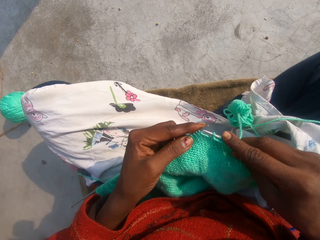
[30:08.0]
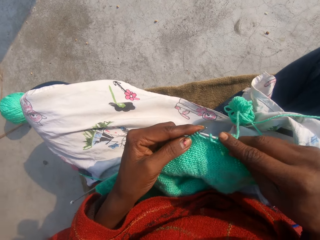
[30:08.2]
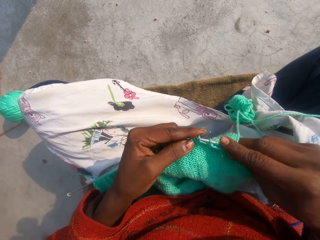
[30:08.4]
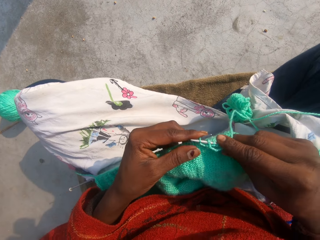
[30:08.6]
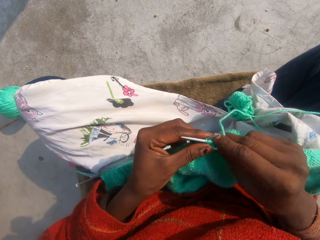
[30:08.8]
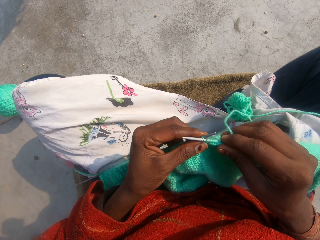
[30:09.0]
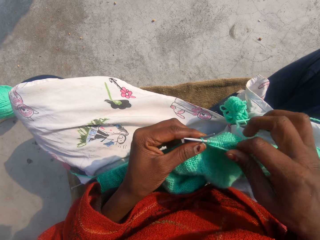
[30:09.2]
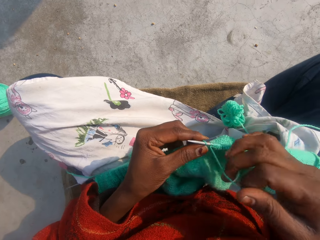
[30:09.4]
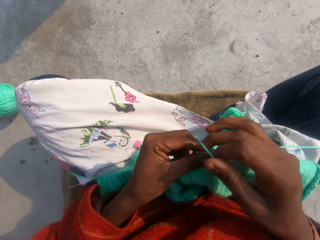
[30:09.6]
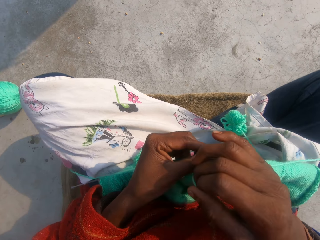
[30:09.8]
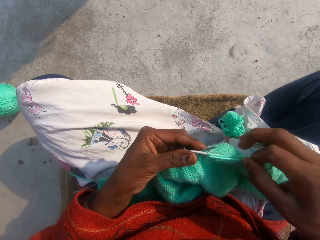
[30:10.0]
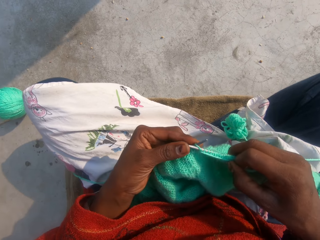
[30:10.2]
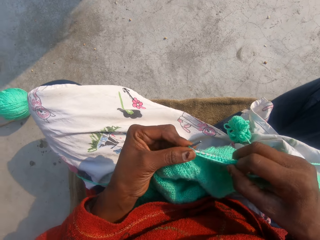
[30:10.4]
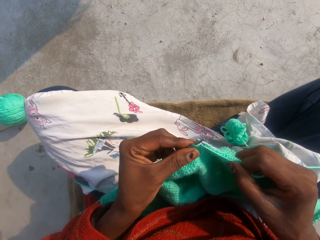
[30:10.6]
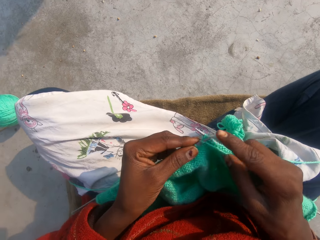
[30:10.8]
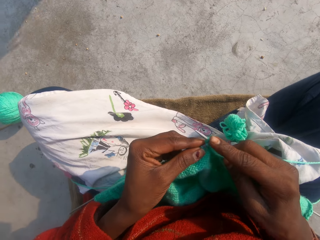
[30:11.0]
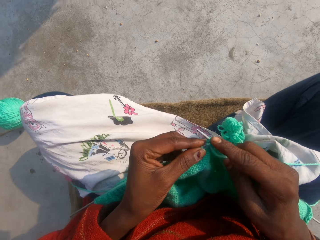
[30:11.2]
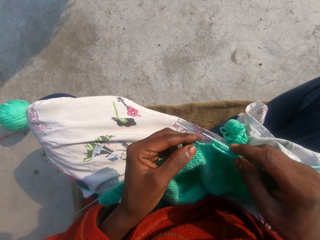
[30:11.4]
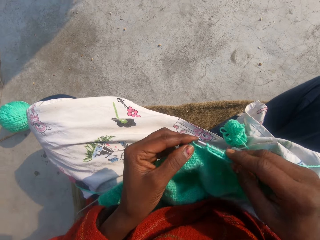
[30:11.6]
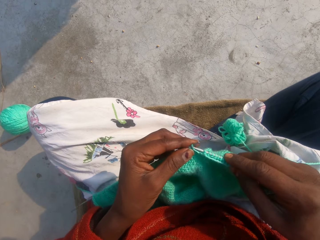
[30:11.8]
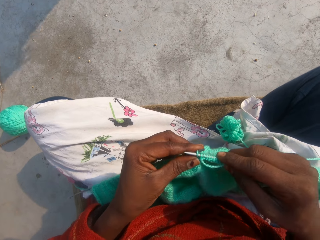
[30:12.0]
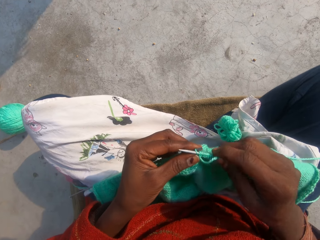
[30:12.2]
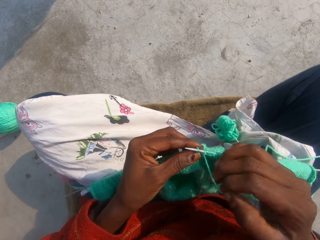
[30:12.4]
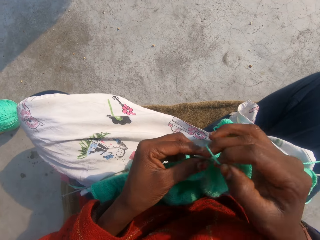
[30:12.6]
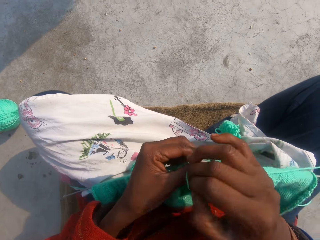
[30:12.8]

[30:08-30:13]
The camera wearer knits something with the yarn.

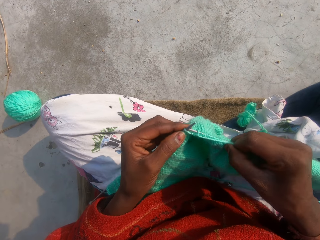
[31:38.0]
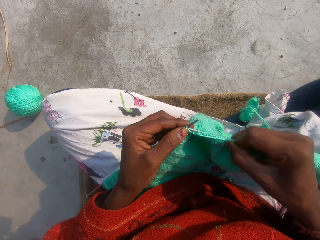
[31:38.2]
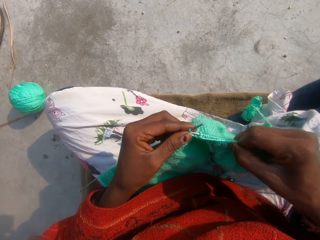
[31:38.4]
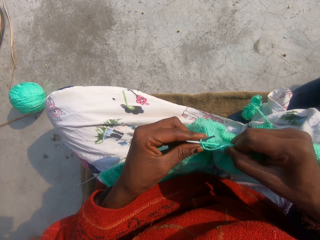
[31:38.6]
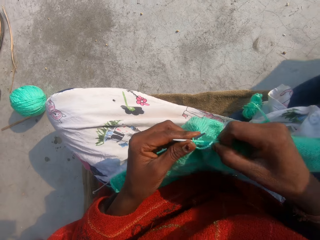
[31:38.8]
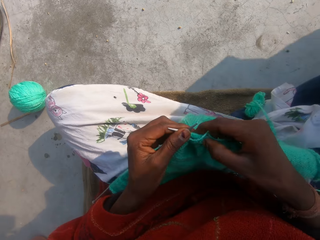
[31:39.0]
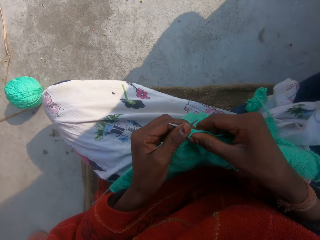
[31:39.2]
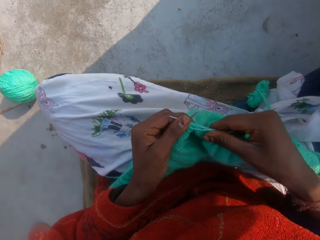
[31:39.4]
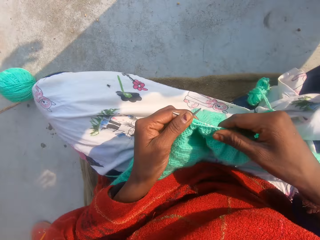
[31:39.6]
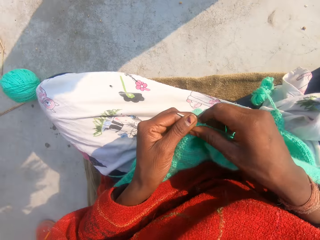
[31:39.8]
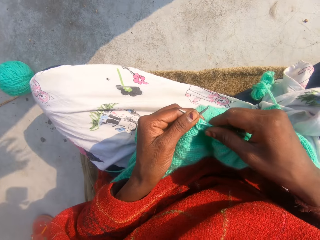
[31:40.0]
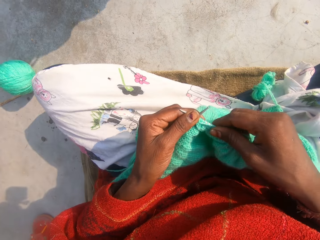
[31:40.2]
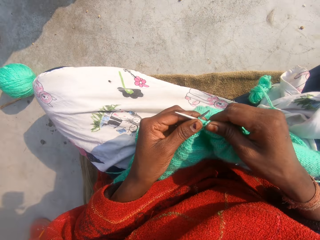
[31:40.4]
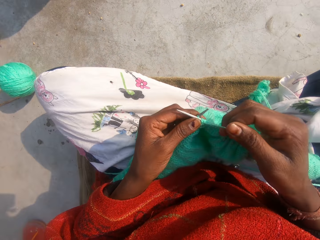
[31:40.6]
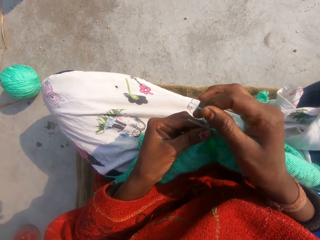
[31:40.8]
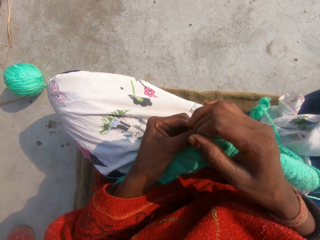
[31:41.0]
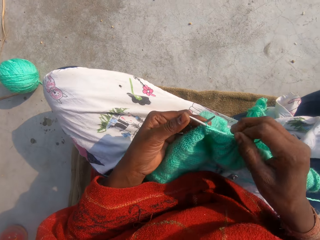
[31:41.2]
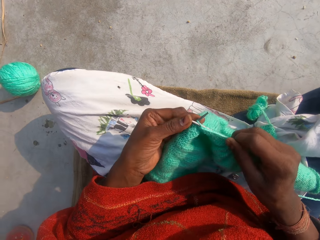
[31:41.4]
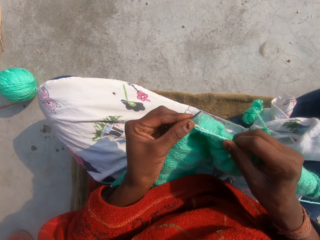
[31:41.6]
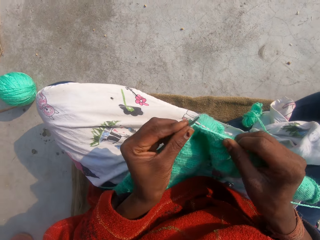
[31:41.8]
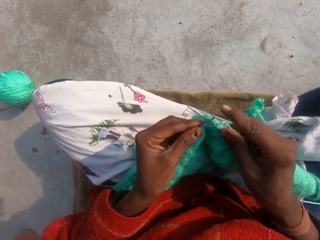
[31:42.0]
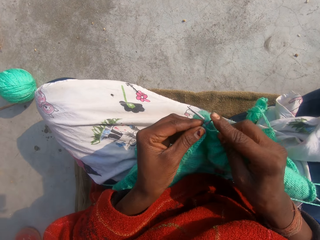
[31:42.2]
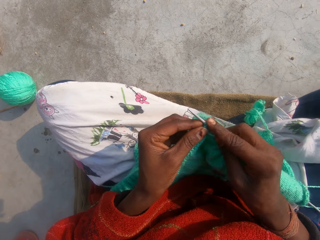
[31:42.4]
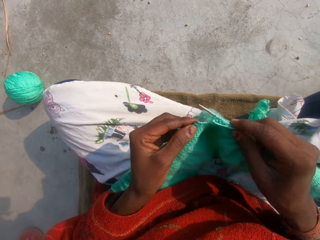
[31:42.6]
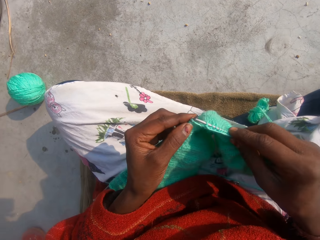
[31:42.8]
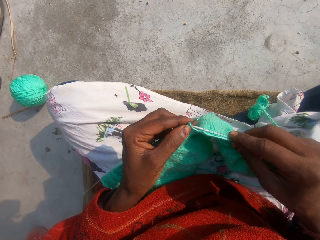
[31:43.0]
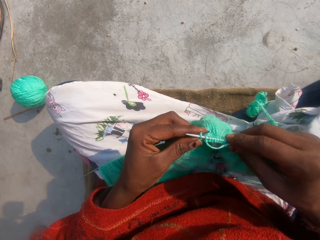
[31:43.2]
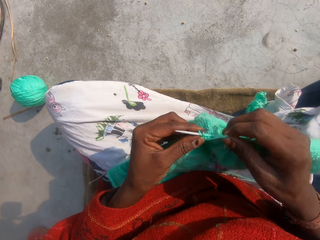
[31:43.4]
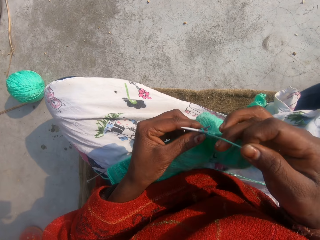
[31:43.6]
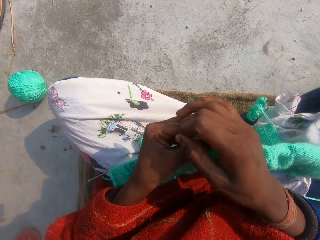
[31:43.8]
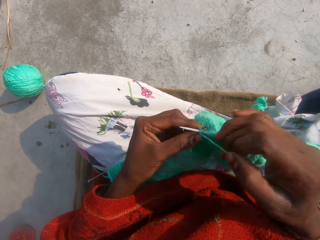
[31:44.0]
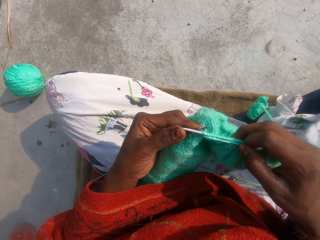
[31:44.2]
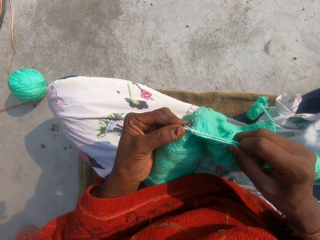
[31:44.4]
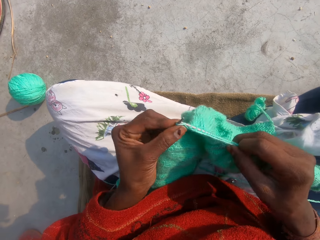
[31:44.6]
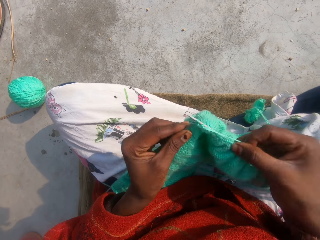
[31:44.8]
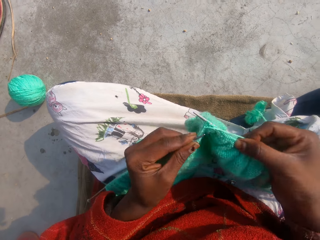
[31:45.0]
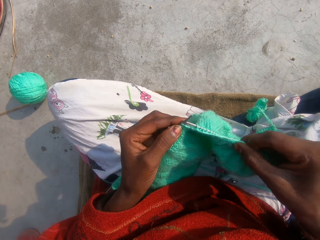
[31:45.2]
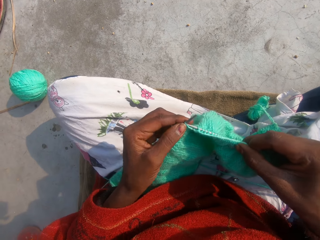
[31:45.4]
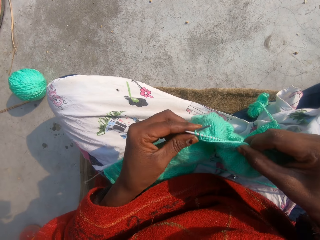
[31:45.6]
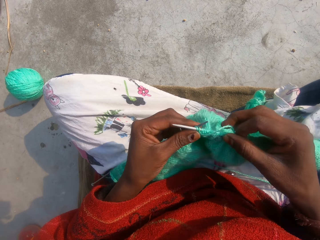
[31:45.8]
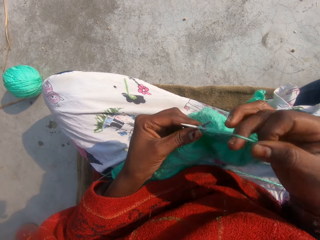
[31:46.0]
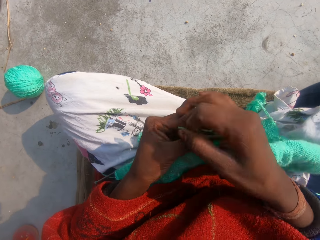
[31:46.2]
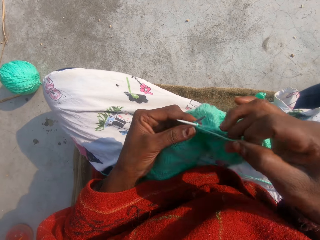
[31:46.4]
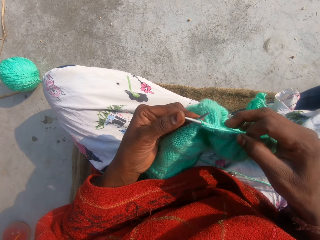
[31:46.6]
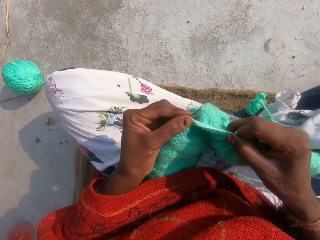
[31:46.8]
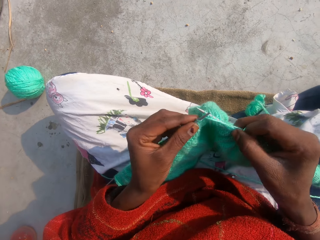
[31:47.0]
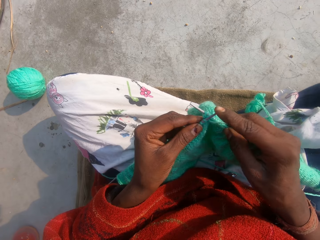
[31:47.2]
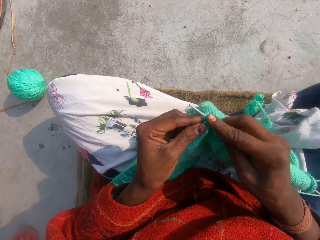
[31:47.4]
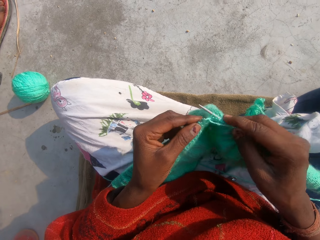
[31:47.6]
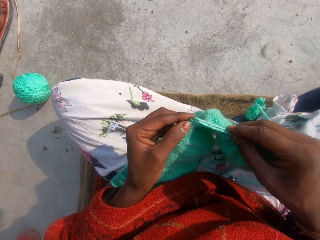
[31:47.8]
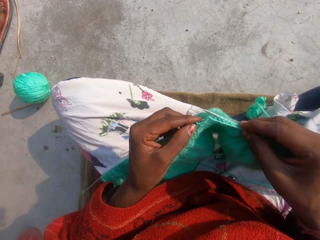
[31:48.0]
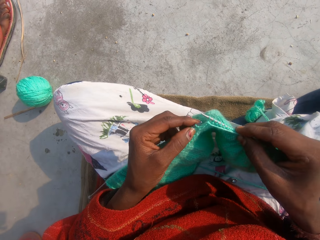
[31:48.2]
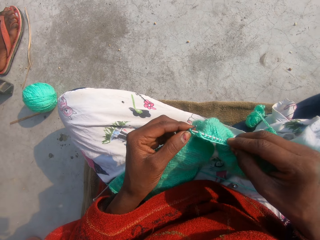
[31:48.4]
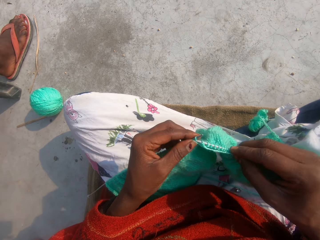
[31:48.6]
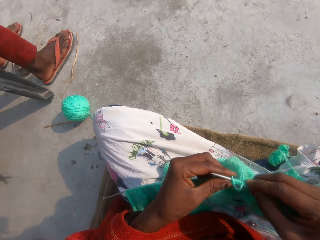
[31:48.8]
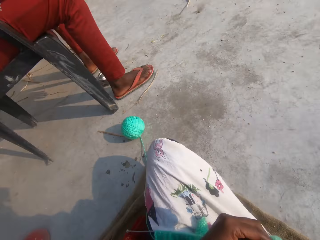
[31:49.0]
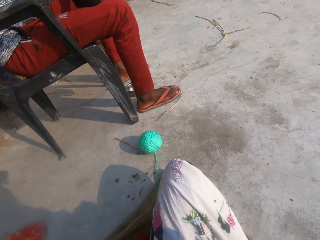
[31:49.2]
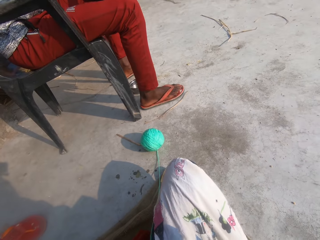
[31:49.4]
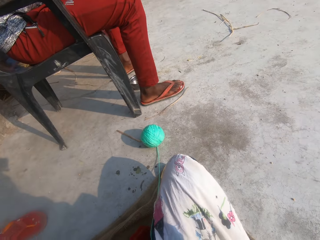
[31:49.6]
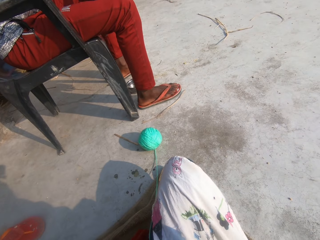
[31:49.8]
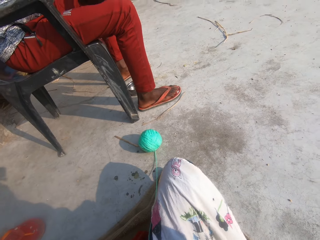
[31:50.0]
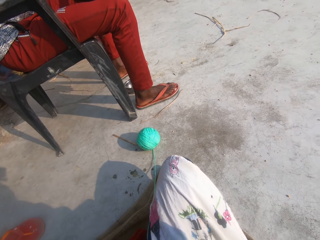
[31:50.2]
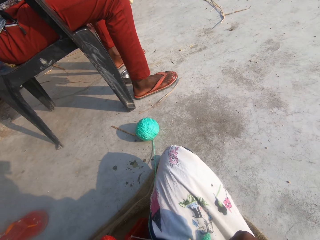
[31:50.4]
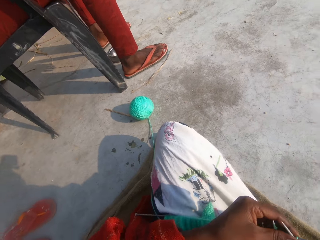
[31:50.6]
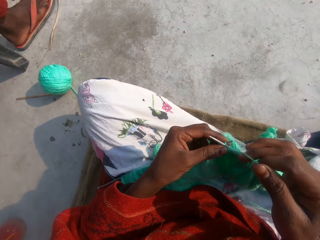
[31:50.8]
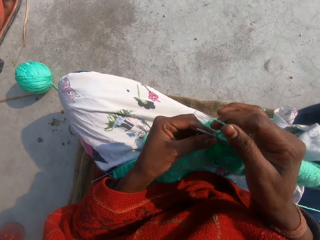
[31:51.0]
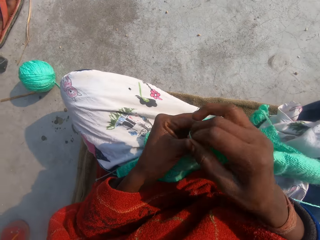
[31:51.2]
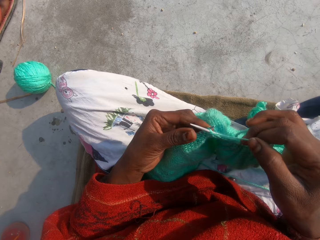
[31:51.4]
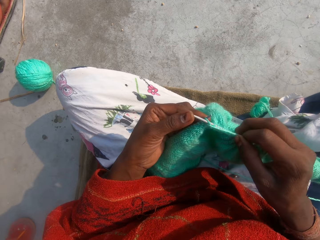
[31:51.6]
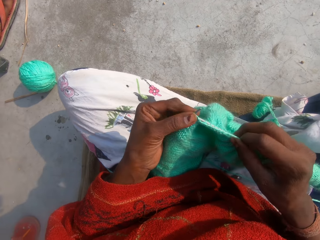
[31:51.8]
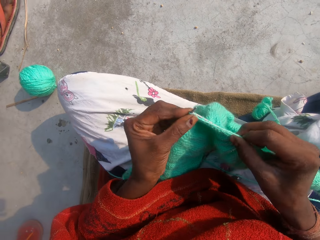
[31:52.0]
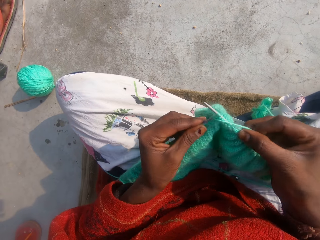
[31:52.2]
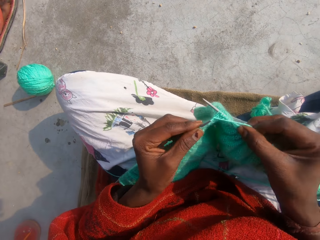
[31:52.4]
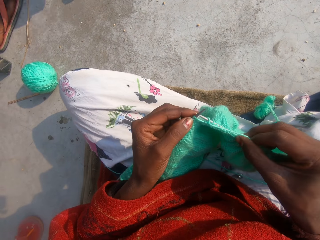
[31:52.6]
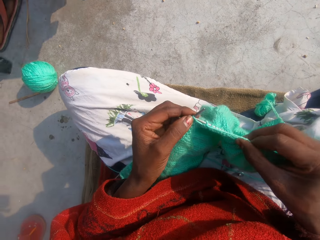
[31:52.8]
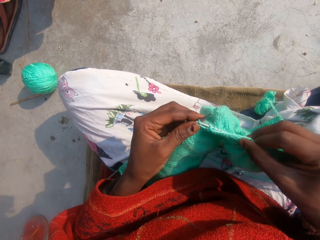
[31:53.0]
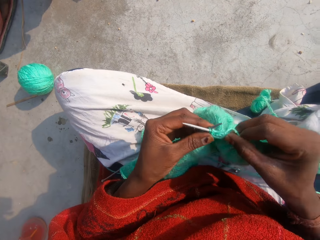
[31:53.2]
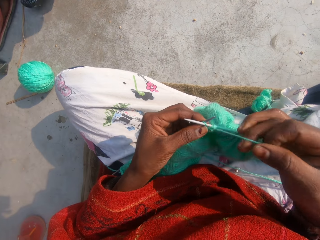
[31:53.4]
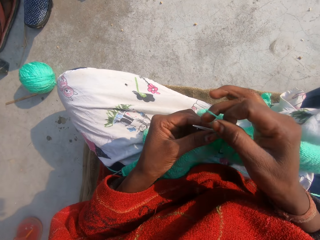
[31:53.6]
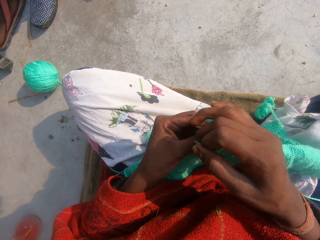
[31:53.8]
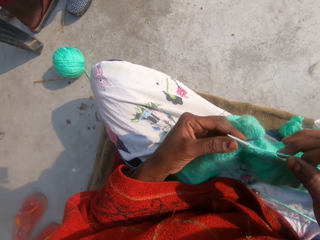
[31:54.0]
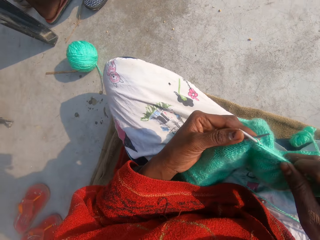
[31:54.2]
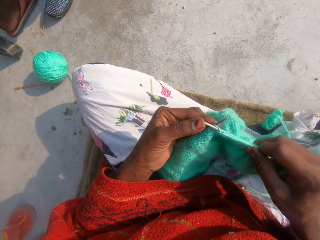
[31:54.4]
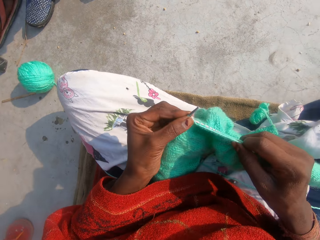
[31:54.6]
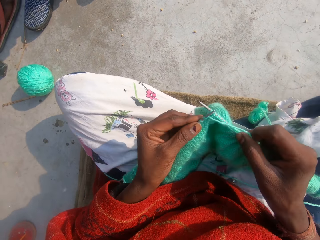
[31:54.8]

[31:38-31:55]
The camera wearer adjusts the fabric. They interact with a woman. The woman sits on a chair beside the camera wearer.
